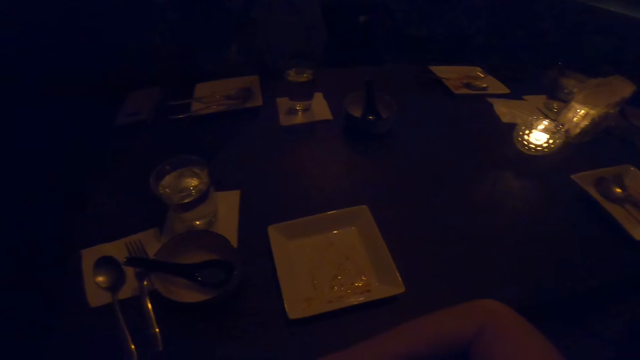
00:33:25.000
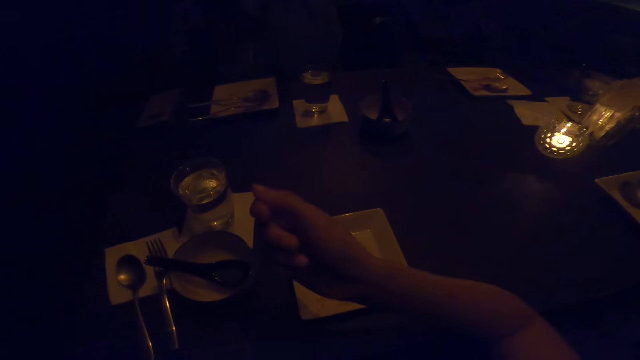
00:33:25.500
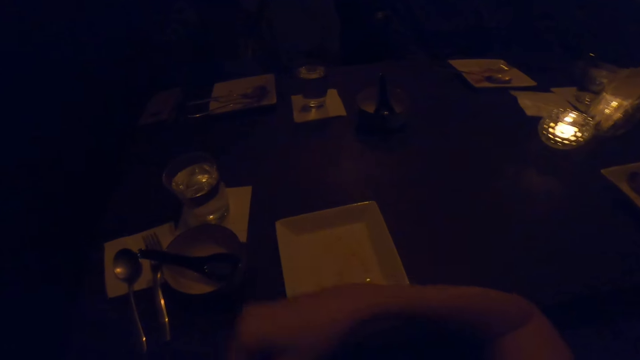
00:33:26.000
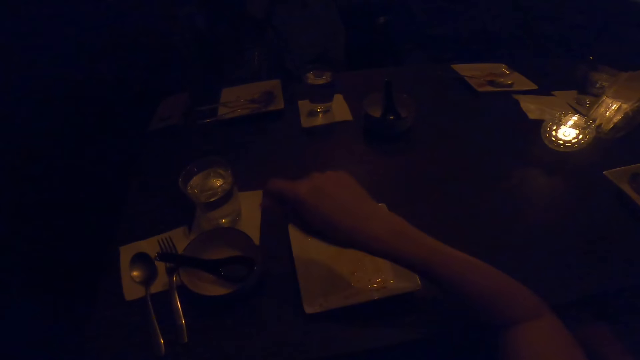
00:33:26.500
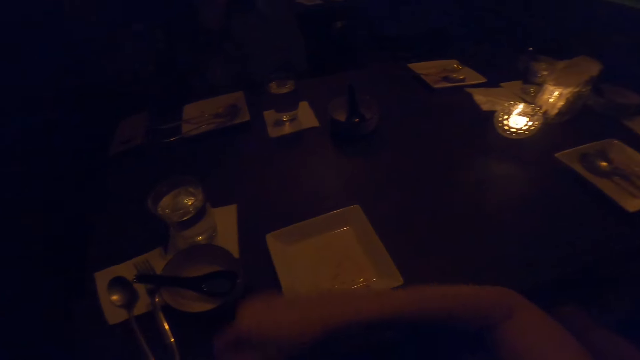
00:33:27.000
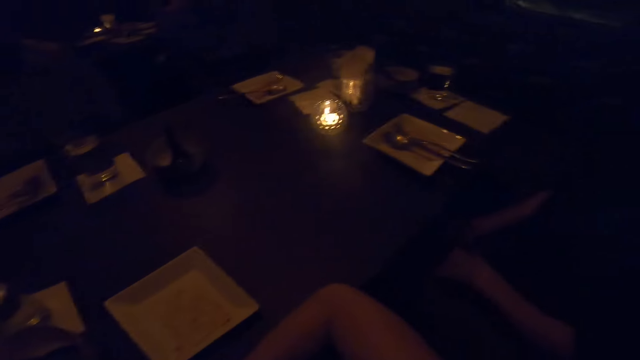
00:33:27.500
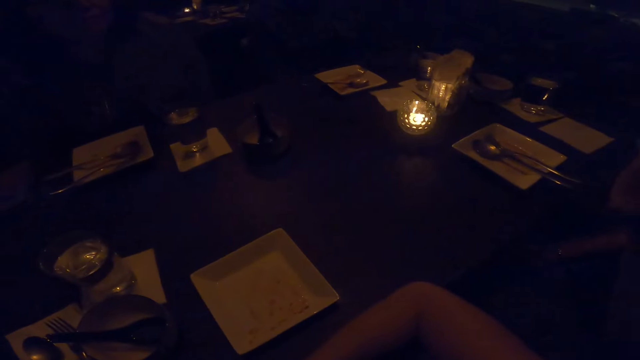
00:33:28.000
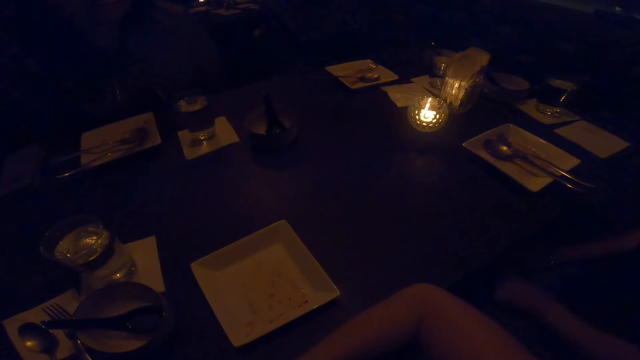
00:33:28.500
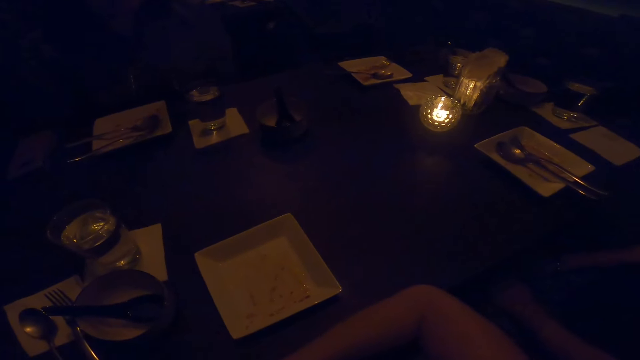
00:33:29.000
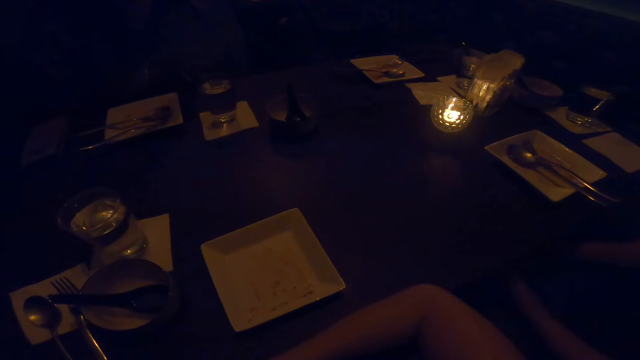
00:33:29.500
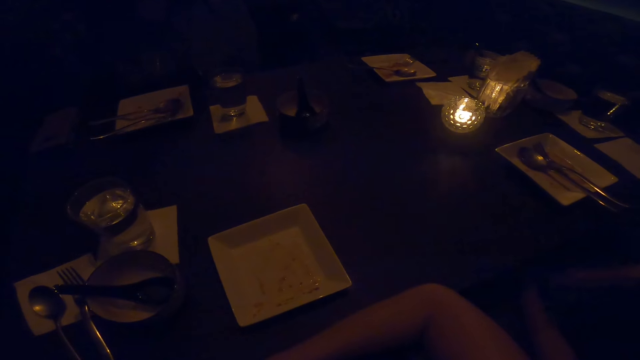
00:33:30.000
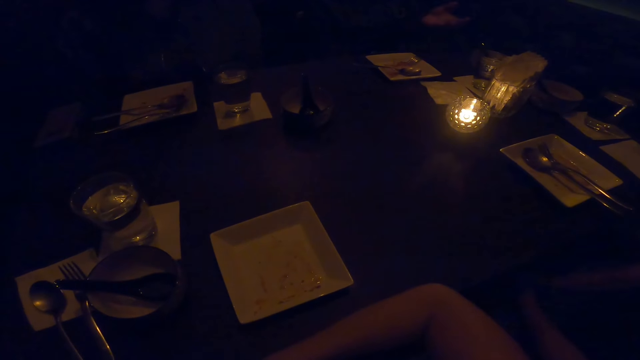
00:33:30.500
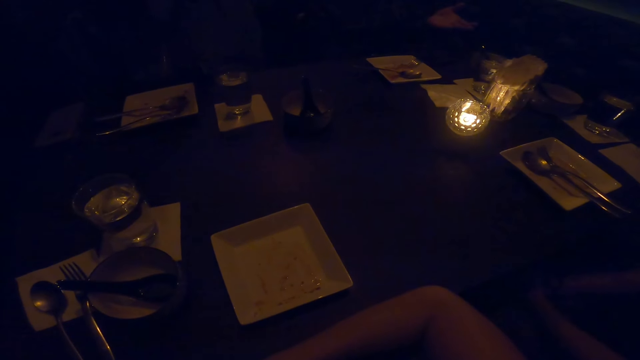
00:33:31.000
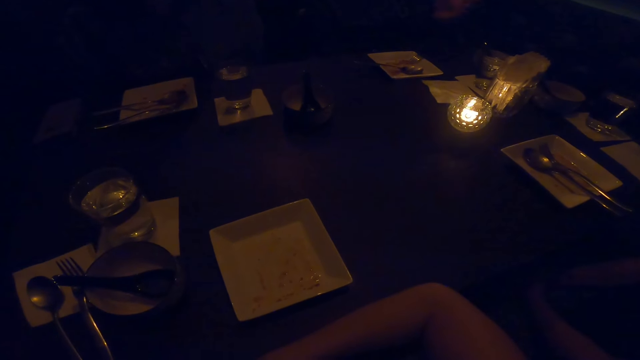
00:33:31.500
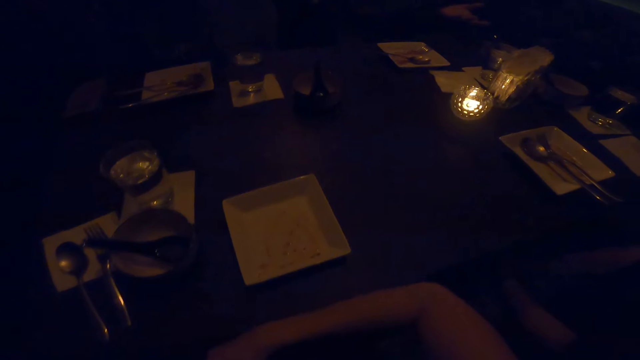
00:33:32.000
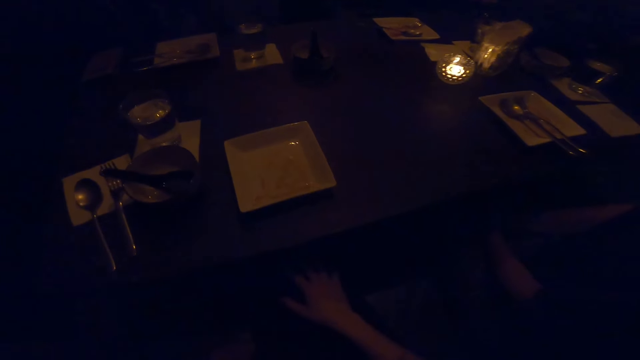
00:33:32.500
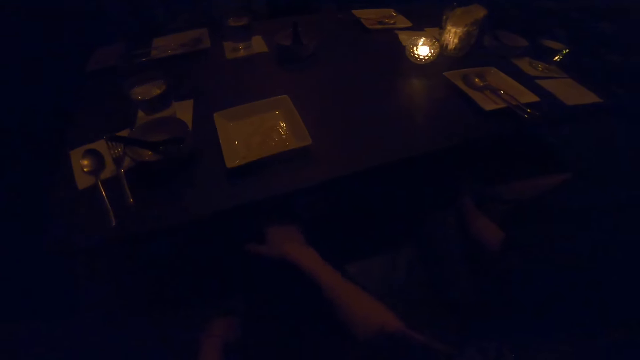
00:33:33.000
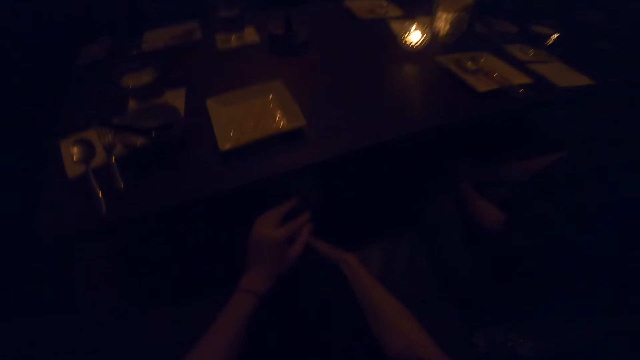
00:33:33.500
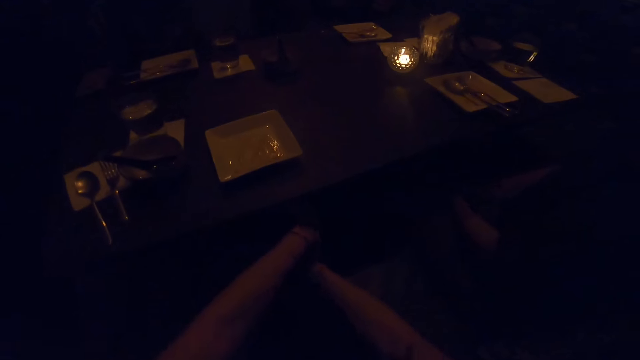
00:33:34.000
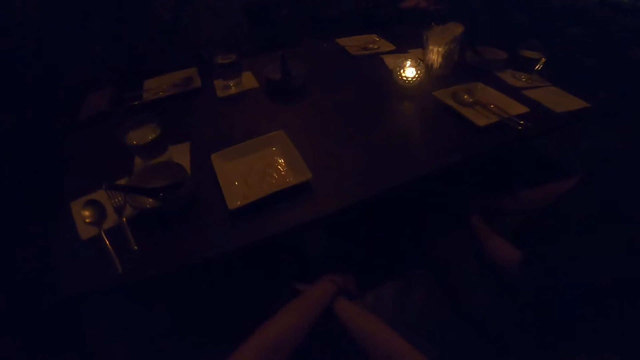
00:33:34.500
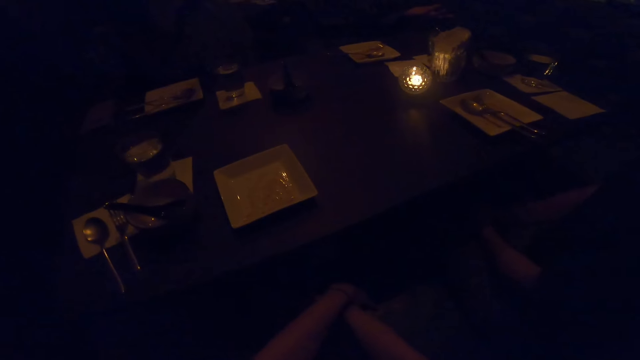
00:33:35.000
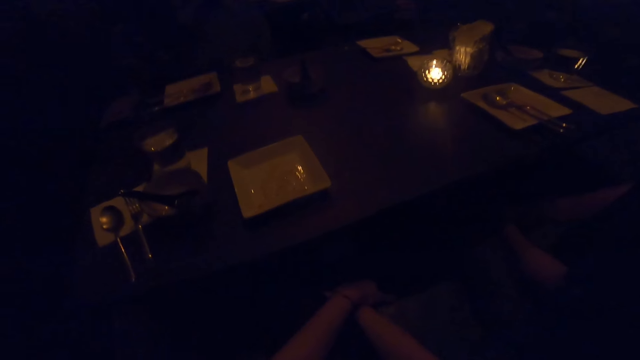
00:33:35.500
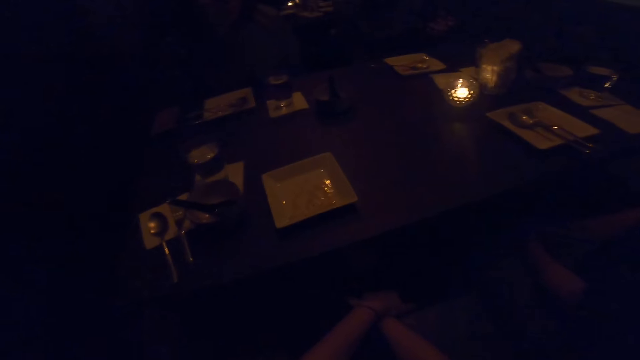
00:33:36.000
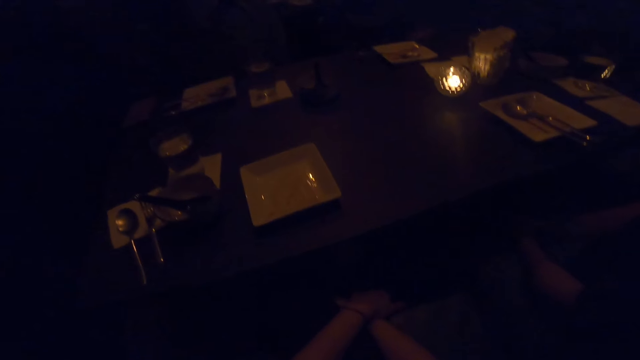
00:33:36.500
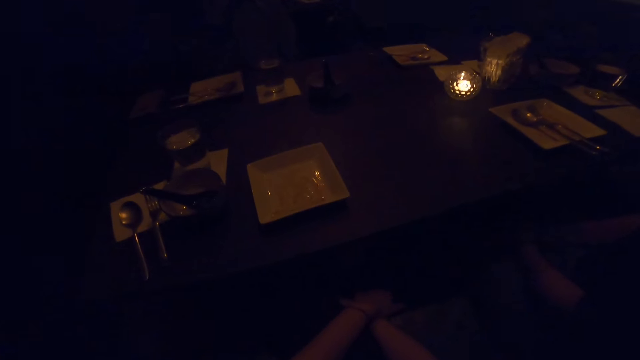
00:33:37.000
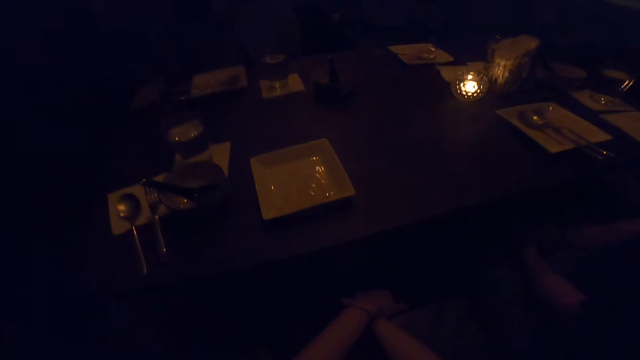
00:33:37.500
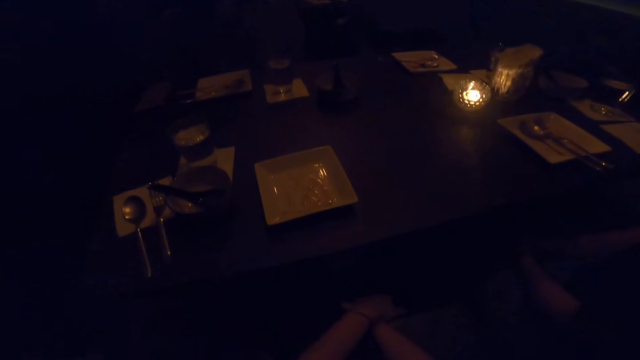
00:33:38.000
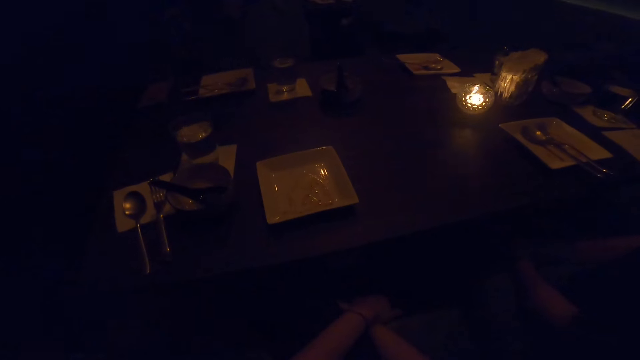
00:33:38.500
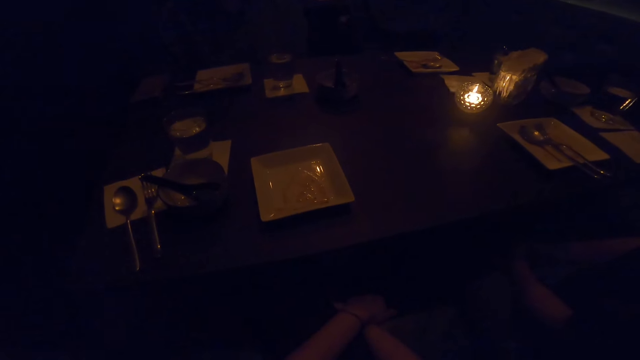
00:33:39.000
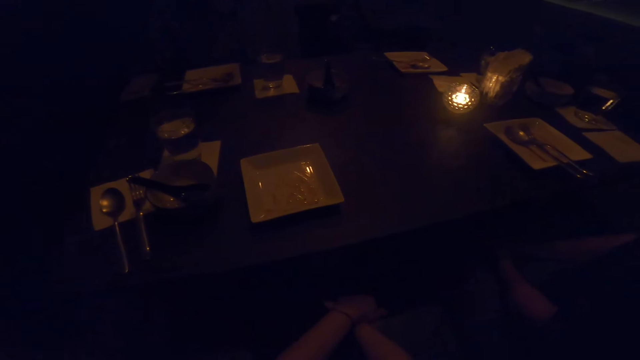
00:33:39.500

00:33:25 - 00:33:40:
The camera wearer moves her hand. A man moves his hand. A woman moves her hands. The camera wearer looks at the table. Another man moves his hands. The camera wearer moves back, moves her hand and touches her legs. The other man moves his hands. The camera wearer looks at the table.

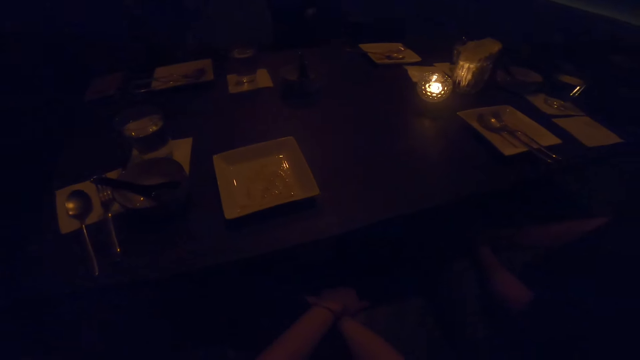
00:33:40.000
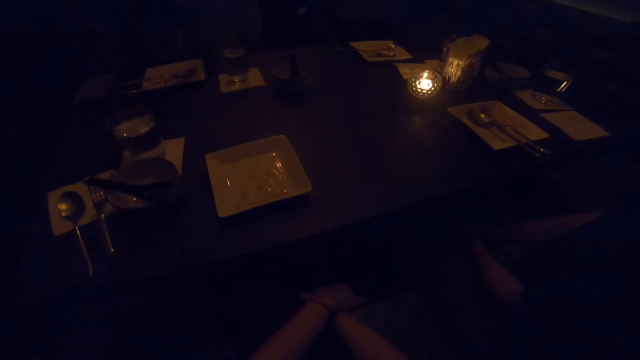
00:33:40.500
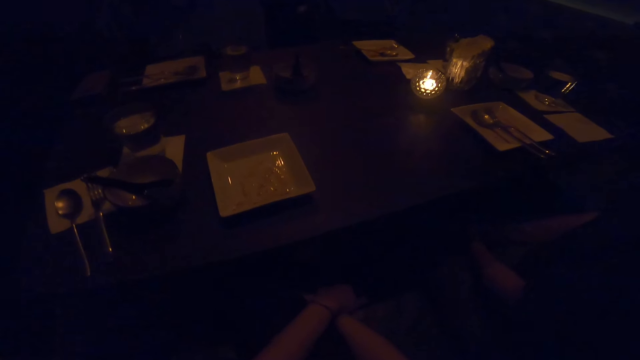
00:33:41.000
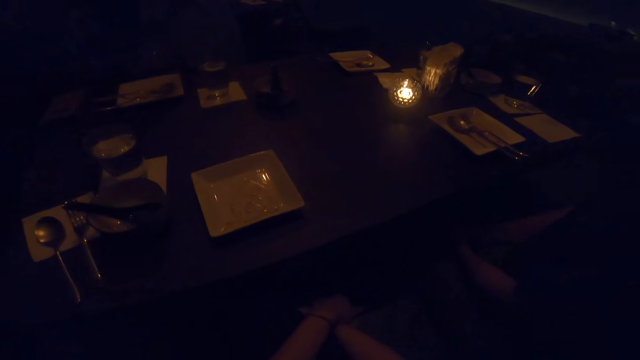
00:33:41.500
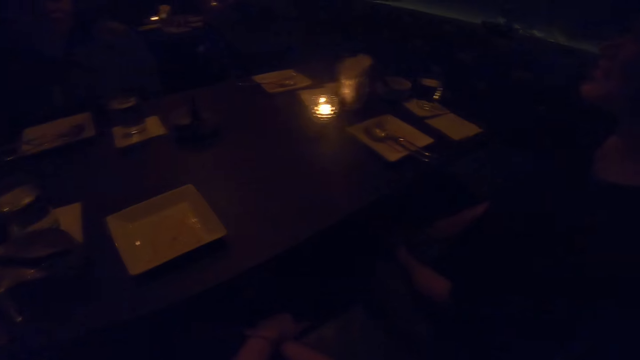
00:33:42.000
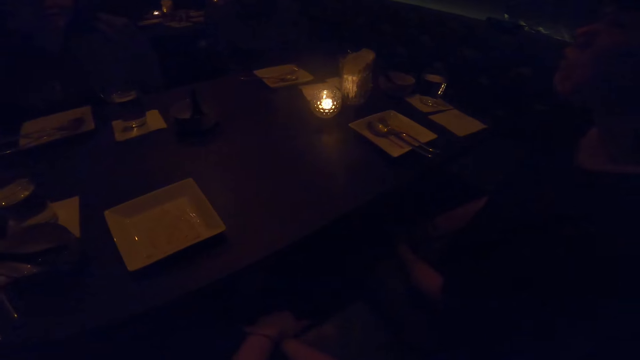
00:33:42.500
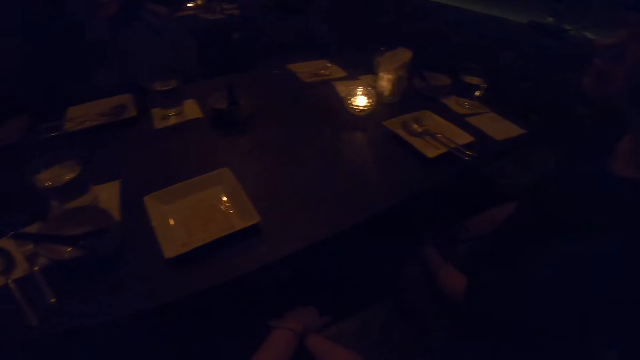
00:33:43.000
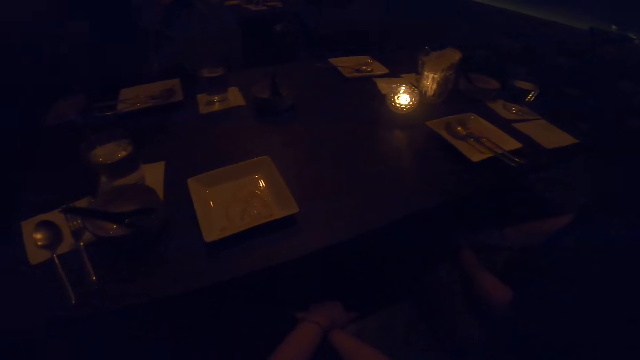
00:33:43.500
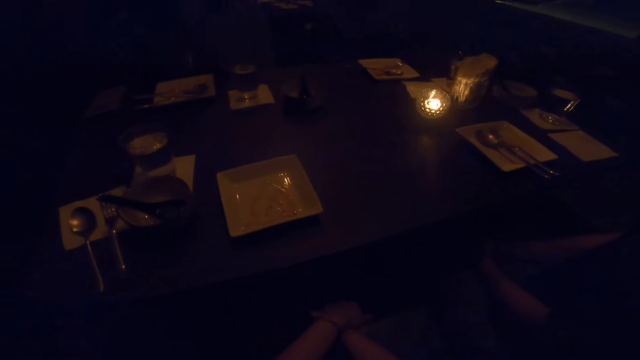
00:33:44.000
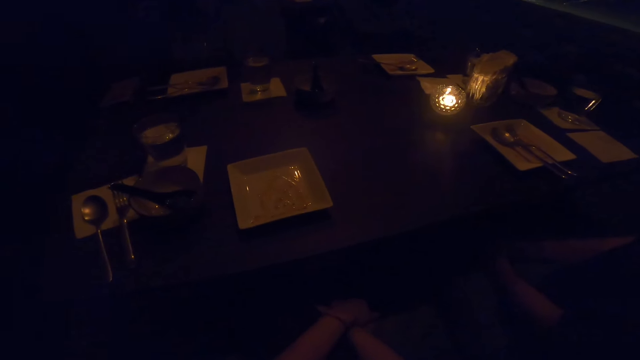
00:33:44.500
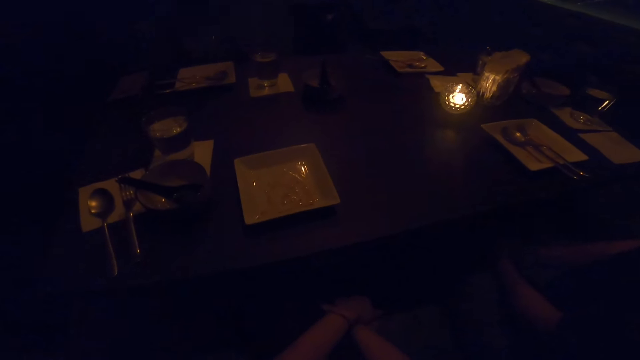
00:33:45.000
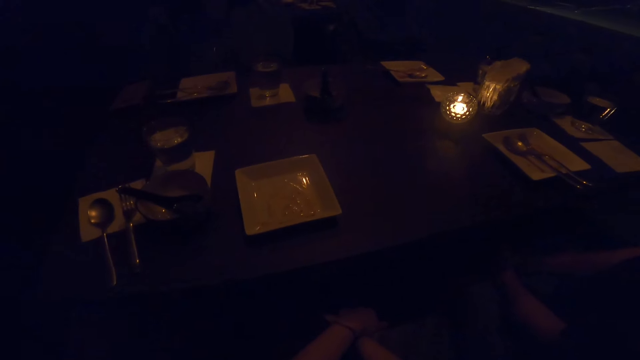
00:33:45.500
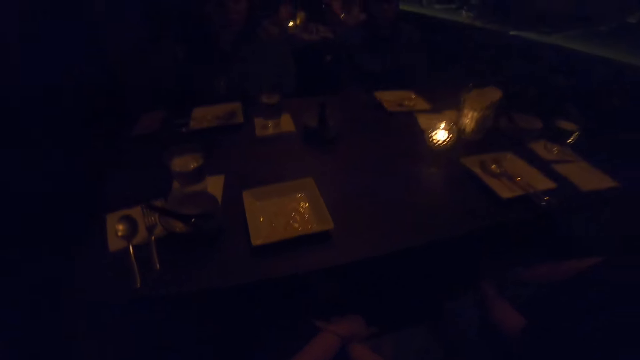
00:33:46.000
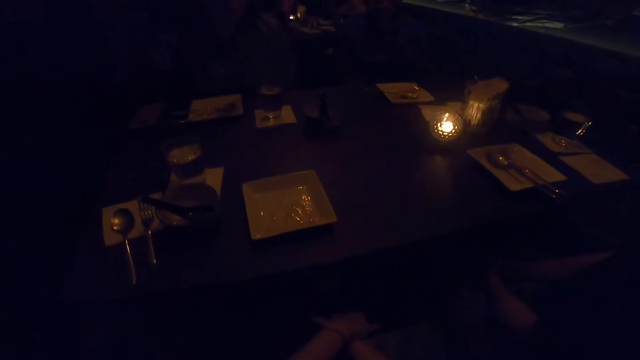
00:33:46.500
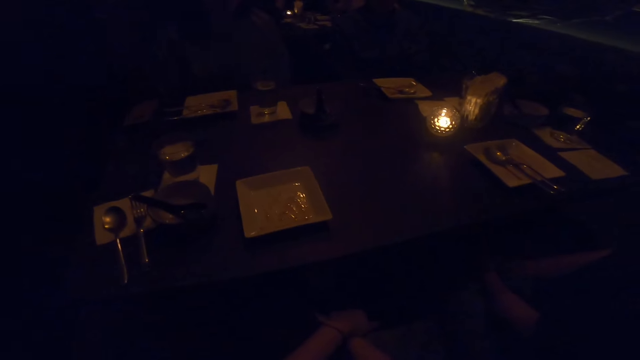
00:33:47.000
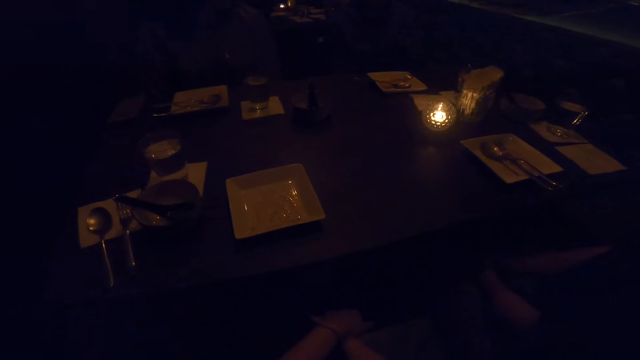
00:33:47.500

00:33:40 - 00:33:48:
A woman moves her hands.
